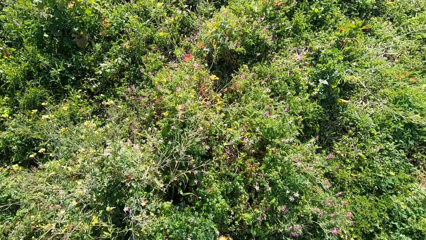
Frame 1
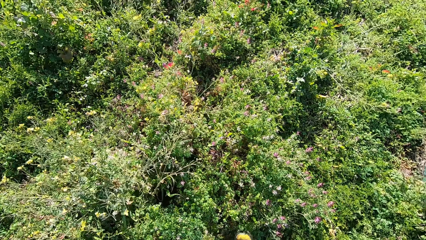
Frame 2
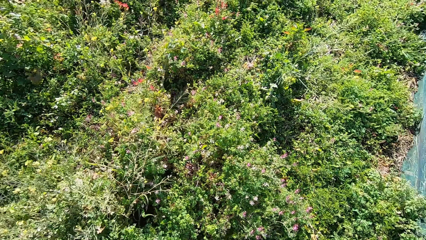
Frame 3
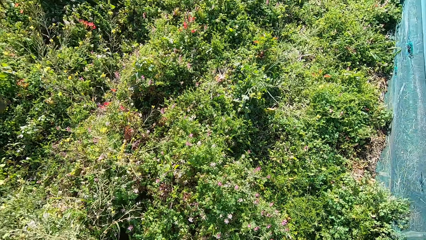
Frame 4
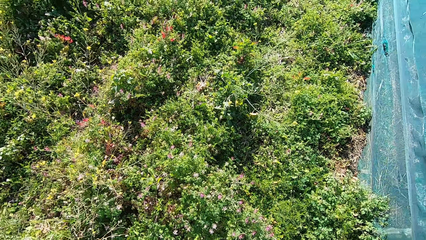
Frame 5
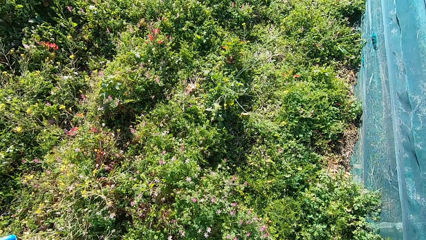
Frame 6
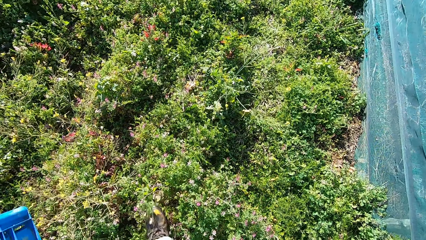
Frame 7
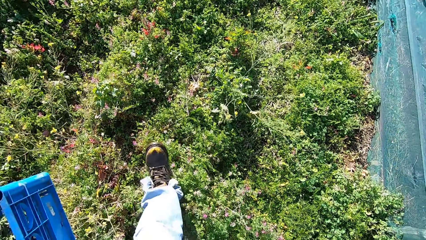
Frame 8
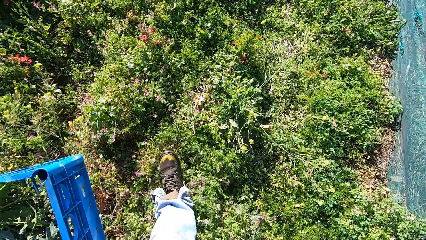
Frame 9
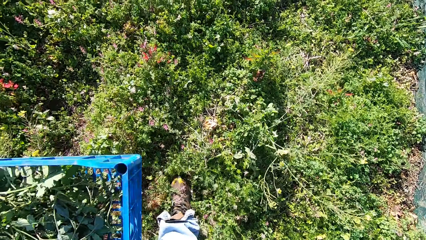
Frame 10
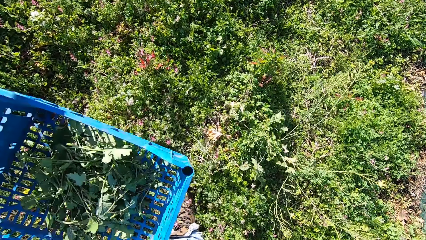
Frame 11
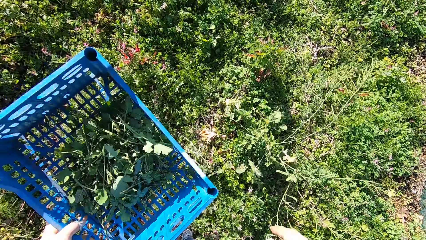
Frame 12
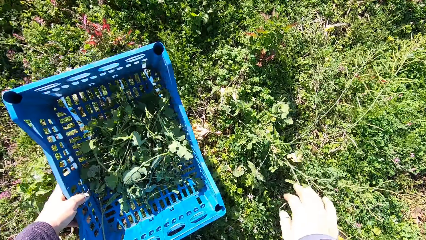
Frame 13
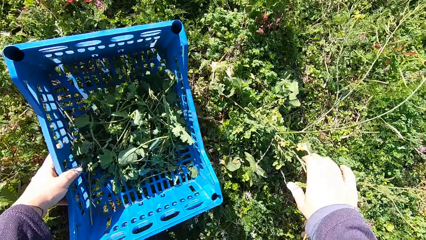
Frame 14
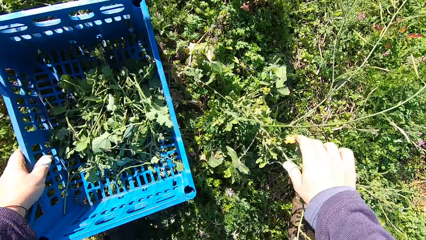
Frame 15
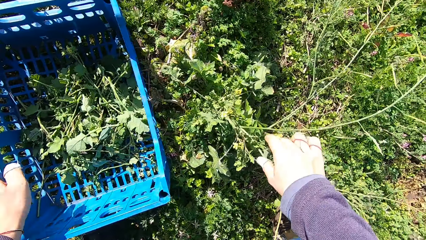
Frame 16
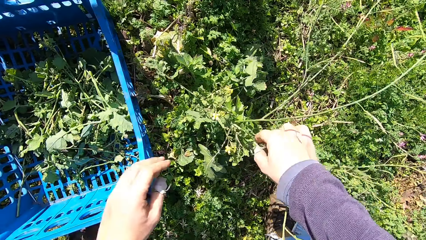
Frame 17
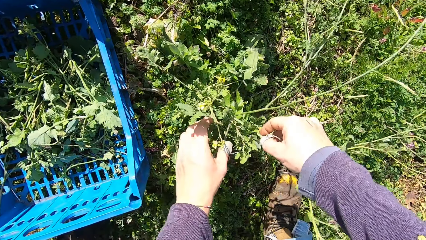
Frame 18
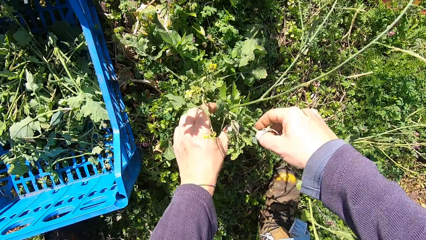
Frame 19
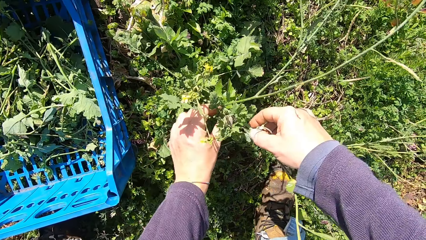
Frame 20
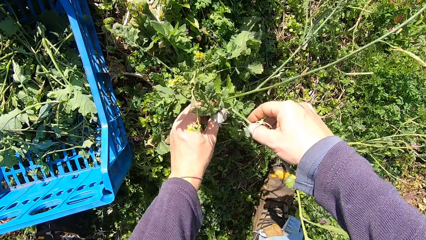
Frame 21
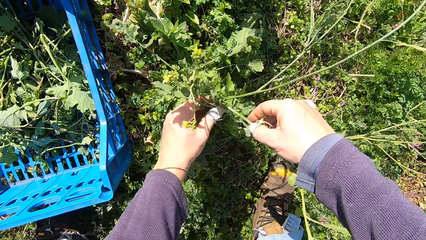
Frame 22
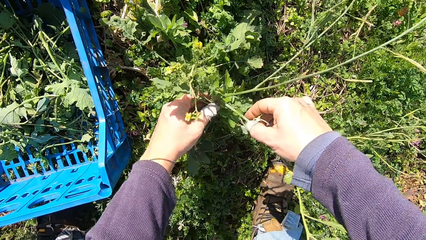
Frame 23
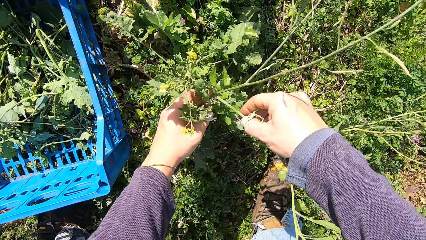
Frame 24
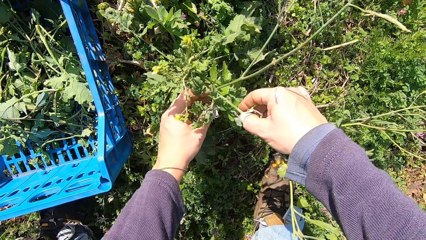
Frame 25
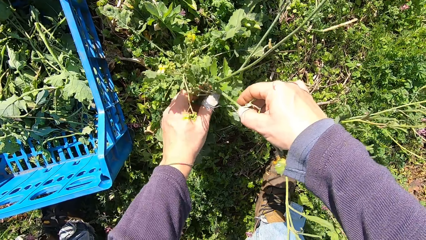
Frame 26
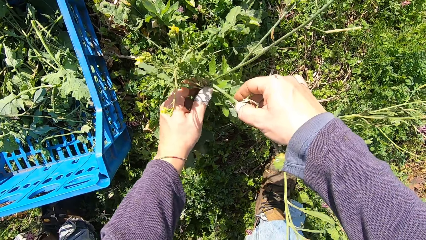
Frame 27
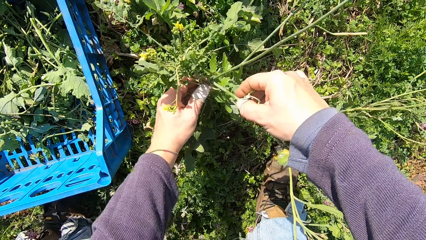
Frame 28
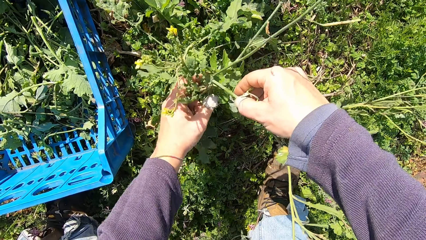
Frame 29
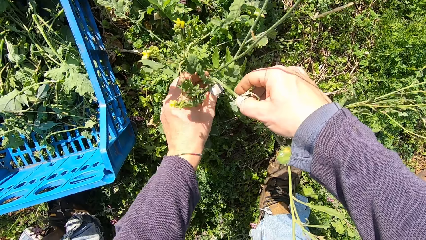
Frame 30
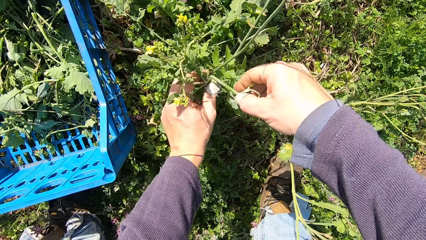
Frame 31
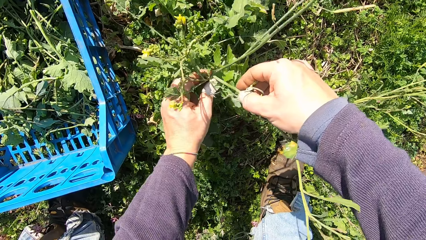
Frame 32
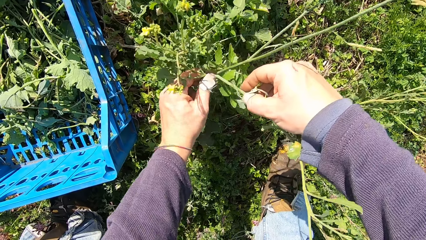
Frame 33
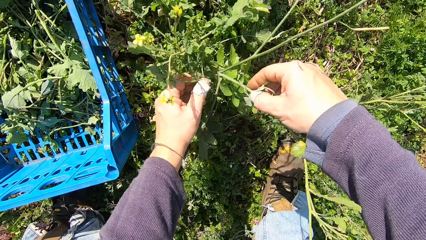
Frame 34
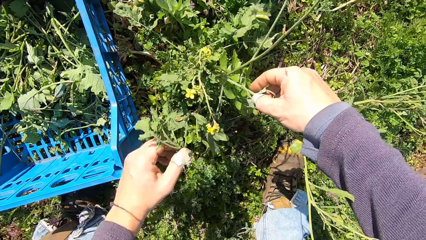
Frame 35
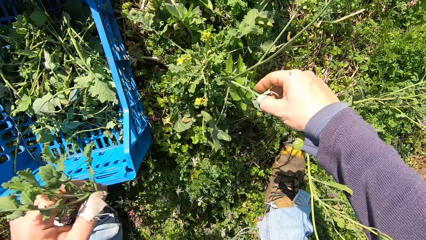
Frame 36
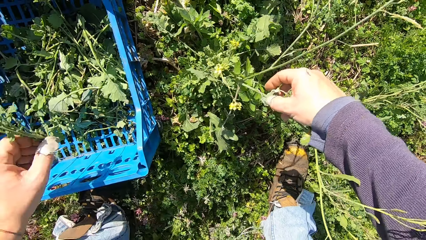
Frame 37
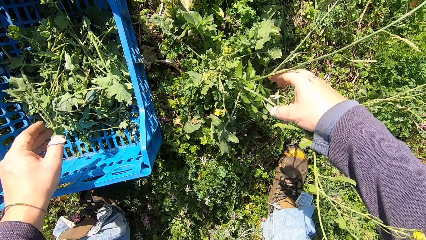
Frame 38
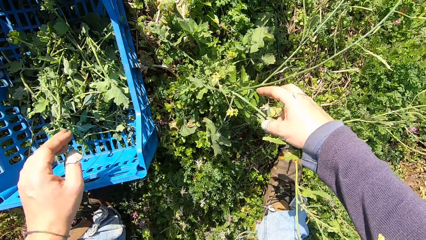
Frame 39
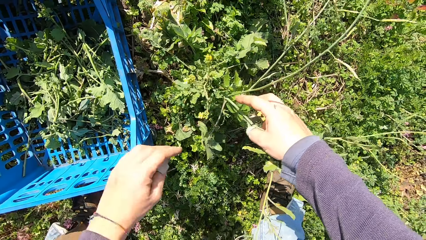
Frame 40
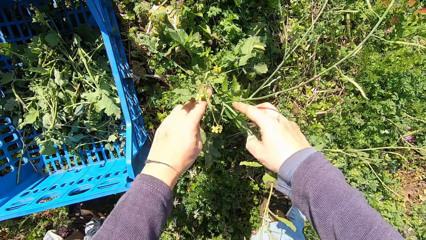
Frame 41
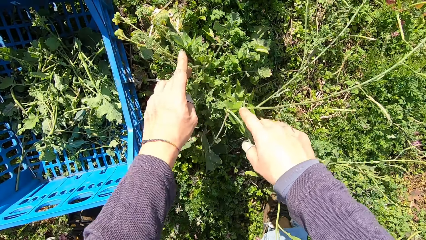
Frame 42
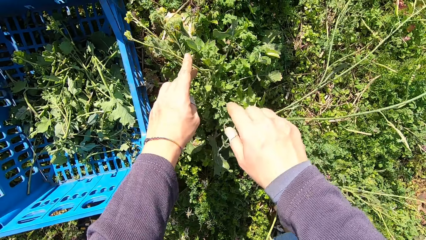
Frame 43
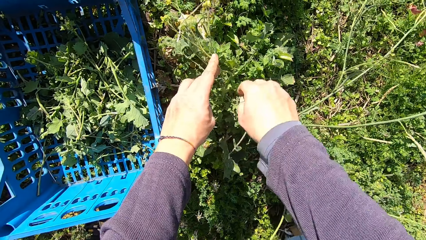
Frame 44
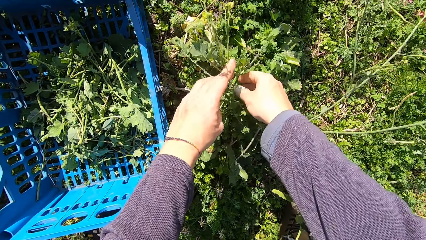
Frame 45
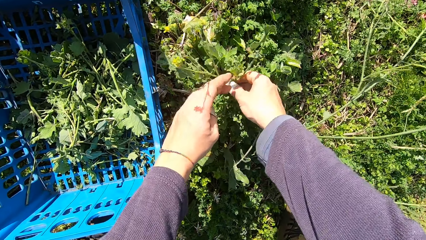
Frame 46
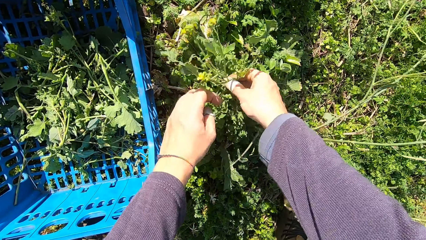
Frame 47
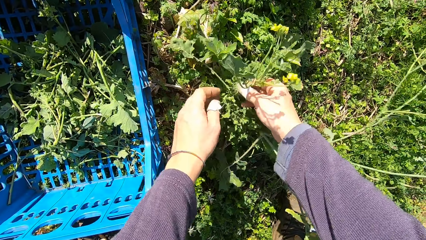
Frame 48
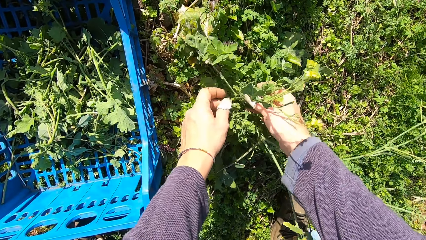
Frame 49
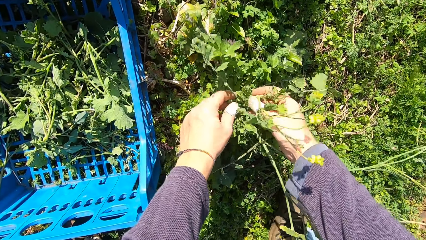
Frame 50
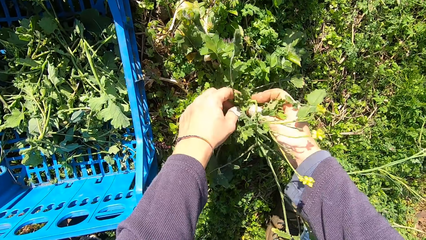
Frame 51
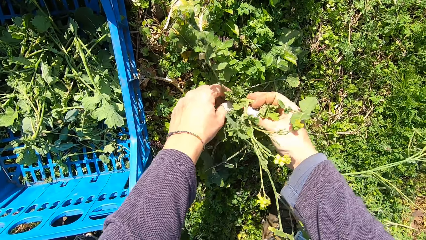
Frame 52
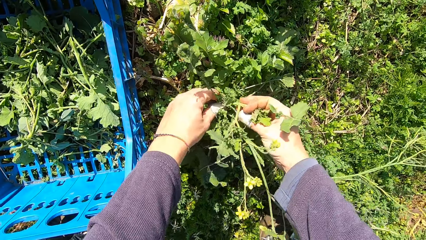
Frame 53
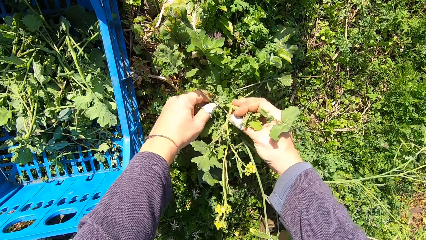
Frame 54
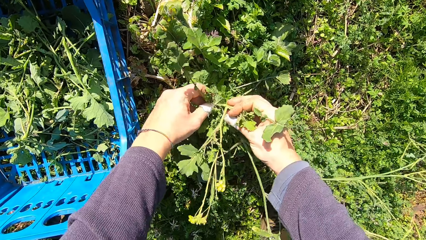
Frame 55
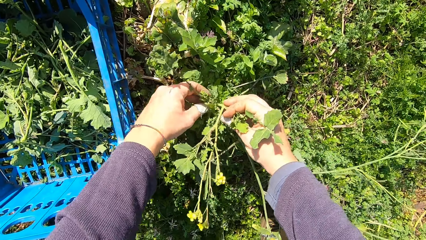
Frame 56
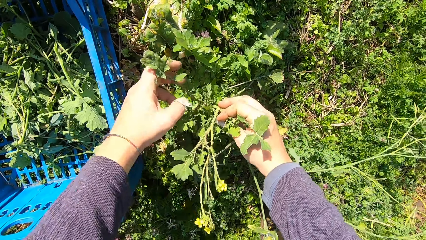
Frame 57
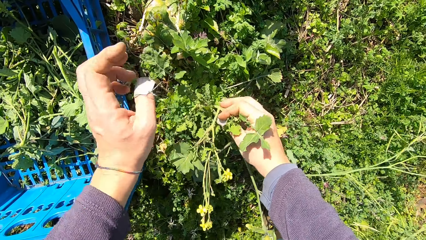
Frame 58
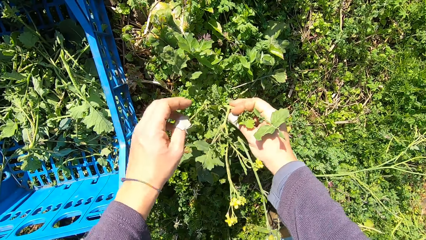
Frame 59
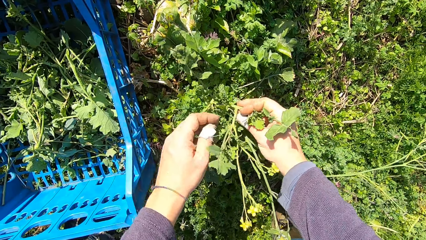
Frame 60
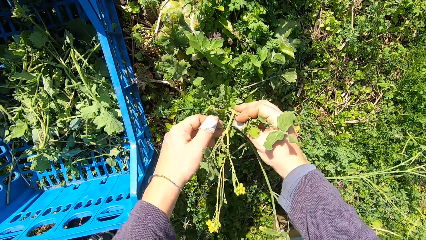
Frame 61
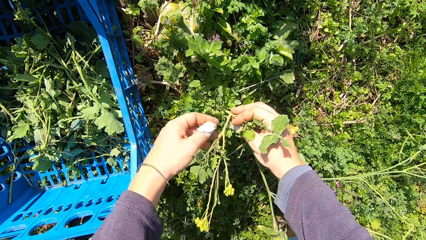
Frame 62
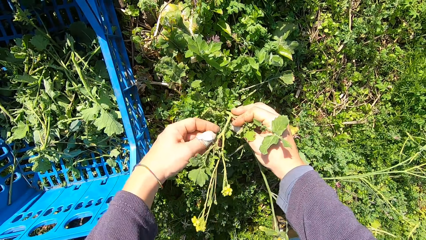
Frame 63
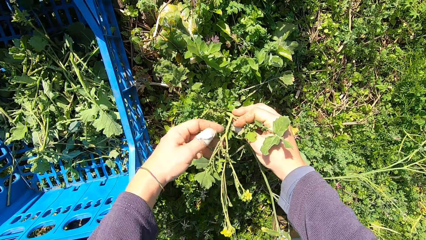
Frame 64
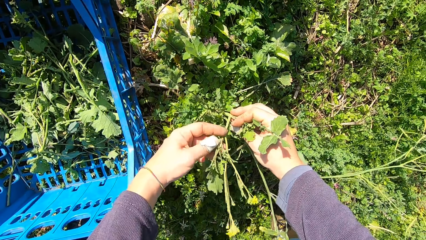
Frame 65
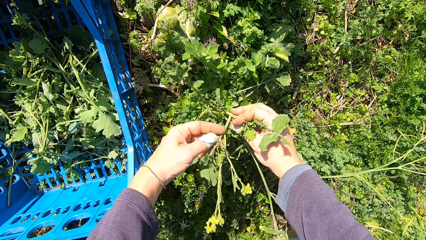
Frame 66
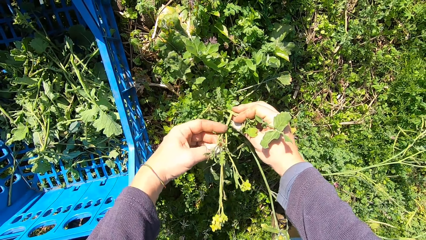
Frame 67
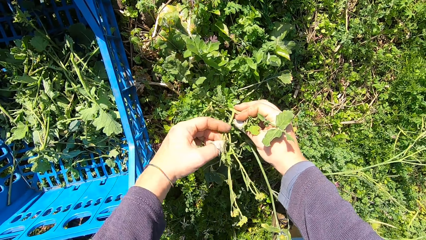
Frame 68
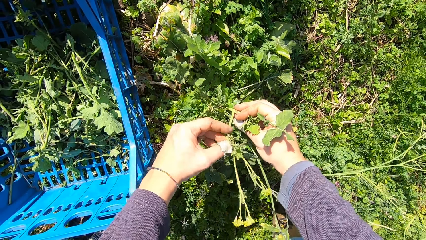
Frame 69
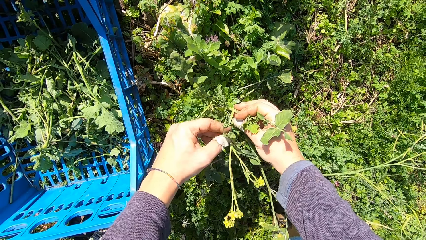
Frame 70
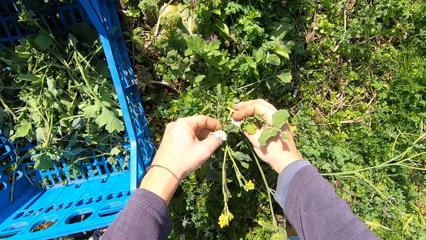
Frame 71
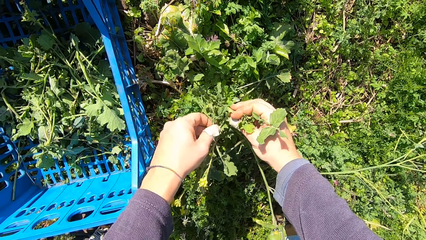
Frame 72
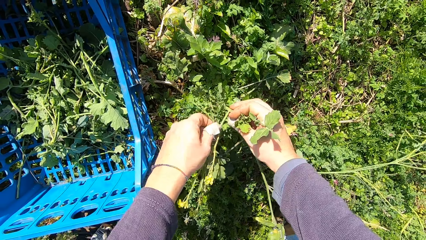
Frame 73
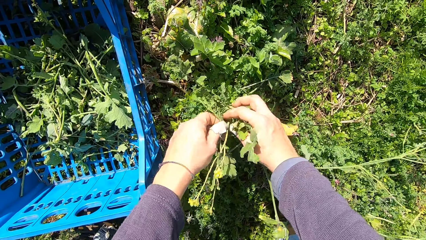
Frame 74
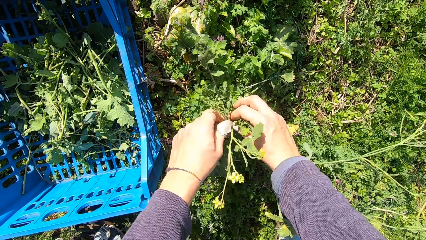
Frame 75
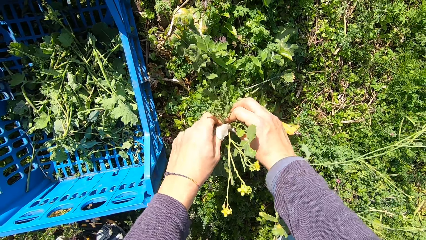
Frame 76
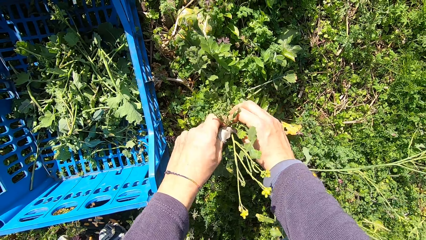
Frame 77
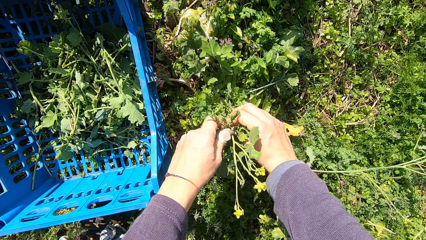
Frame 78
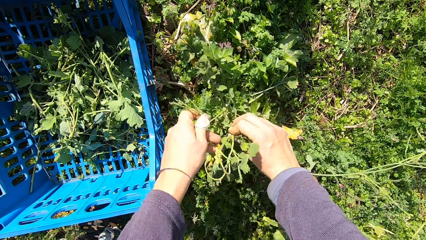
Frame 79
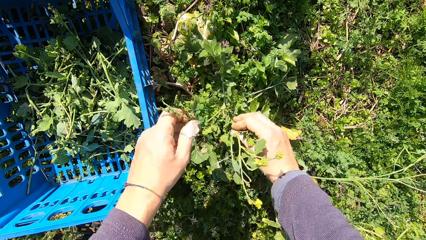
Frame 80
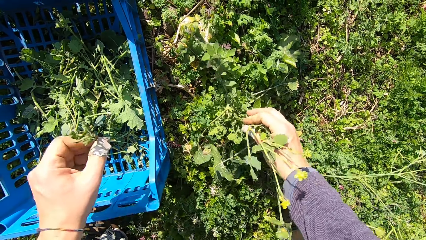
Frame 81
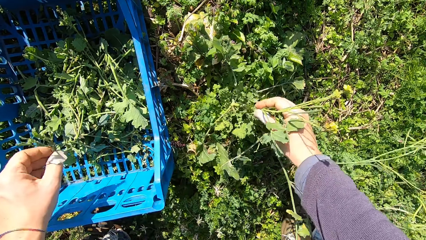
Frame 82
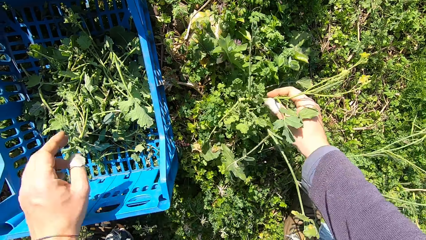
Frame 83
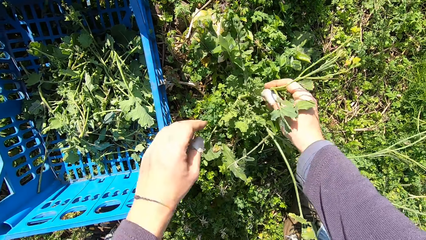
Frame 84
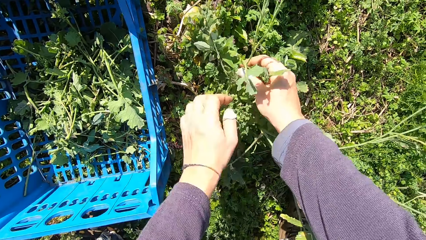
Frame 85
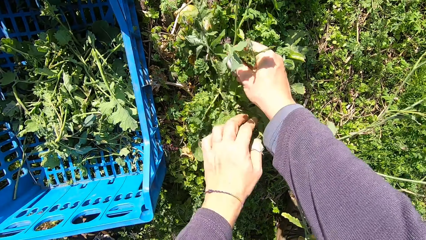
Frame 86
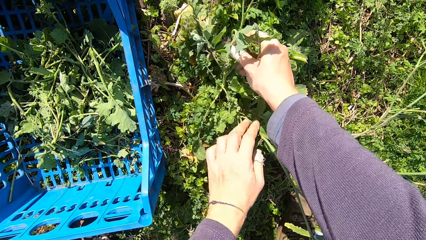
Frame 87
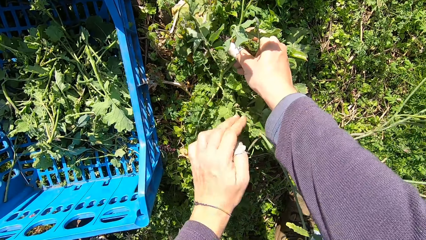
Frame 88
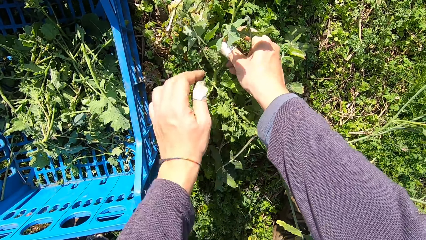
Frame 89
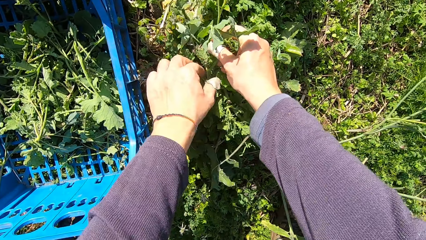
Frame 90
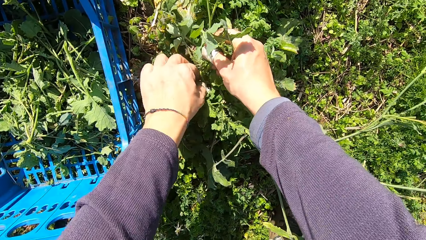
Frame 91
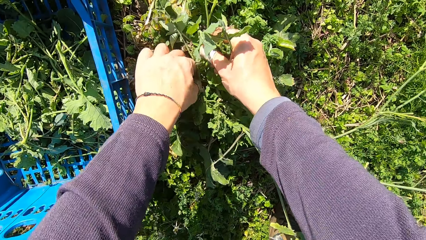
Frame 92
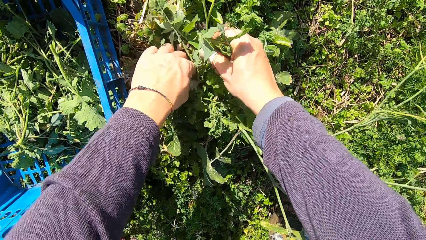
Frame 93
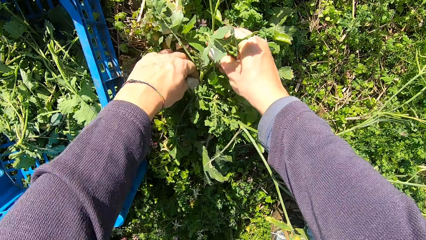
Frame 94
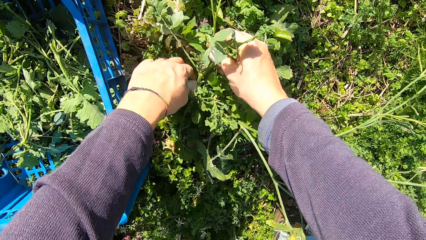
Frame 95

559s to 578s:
The camera wearer walks around the garden. He drops the basket on the ground. He touches a dandelion plant. He cuts a stem from the plant with his hand. He picks the dandelion plant. He drops the stem in the basket. He handles the dandelion plant. He cuts a stem from the plant with his hand. He picks the dandelion plant. He drops the stem in the basket. He handles the dandelion plant.
